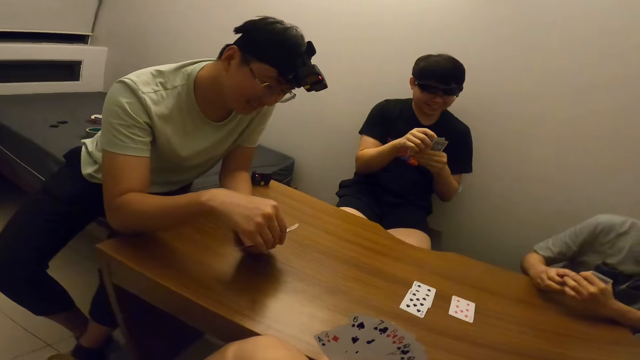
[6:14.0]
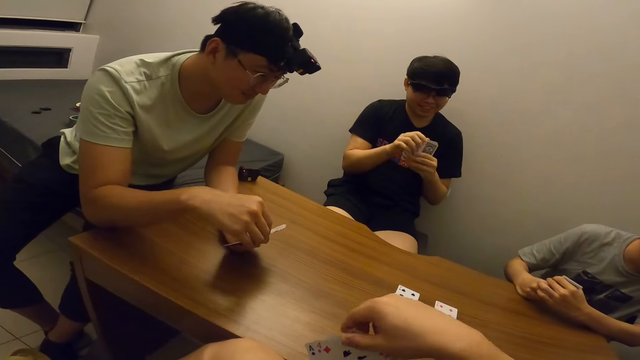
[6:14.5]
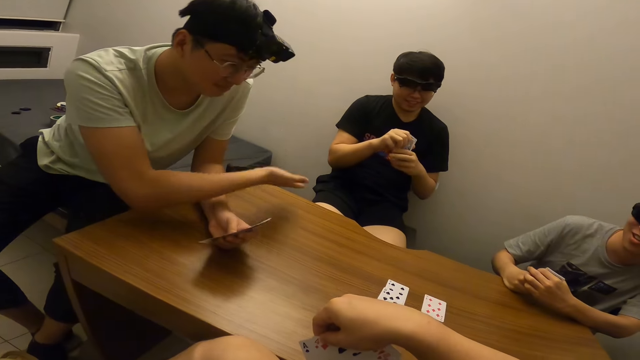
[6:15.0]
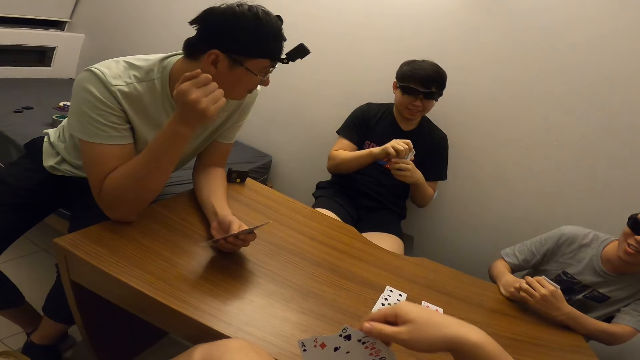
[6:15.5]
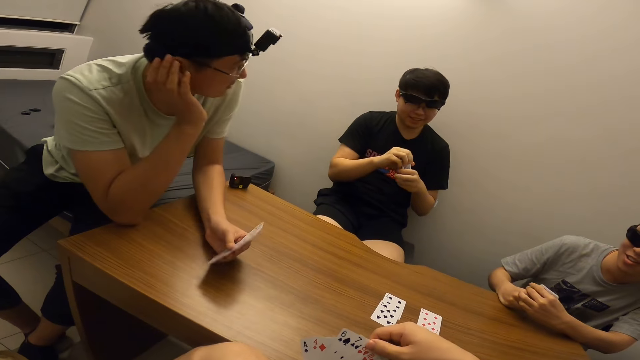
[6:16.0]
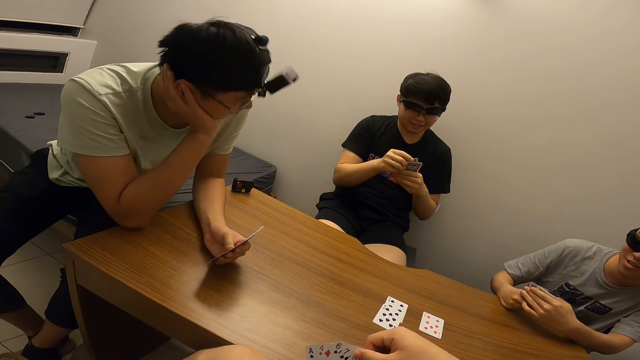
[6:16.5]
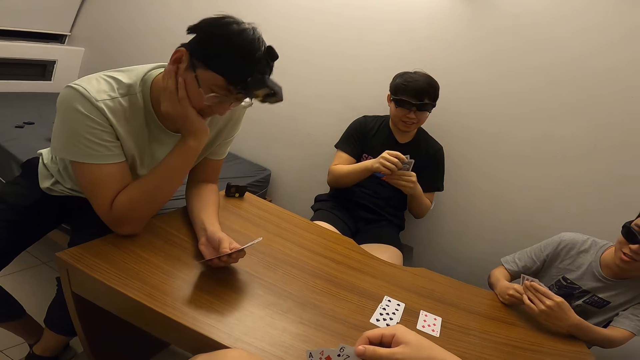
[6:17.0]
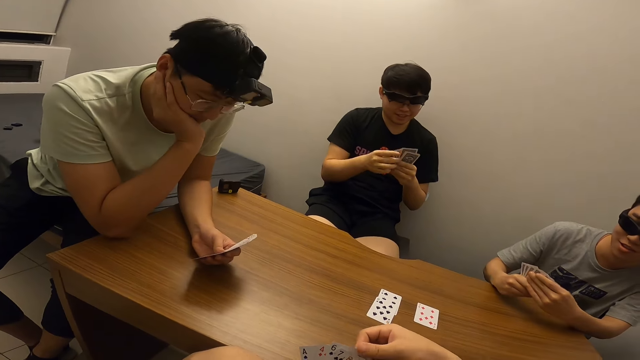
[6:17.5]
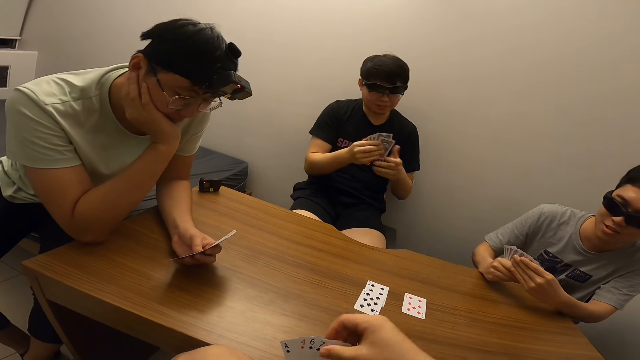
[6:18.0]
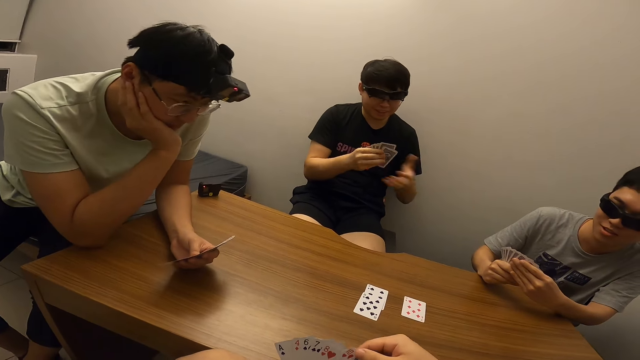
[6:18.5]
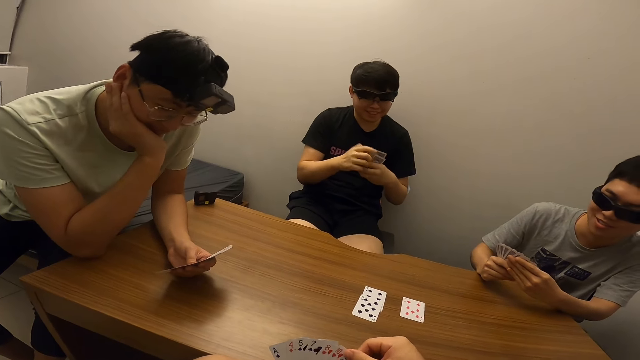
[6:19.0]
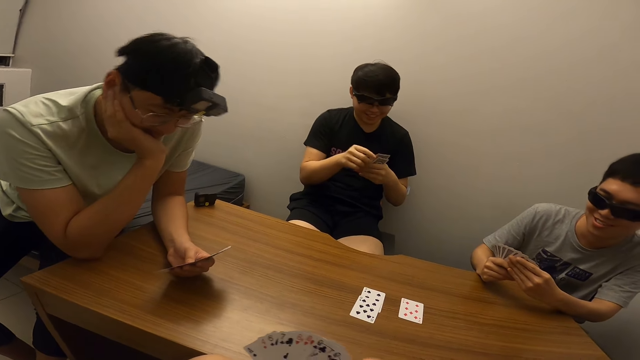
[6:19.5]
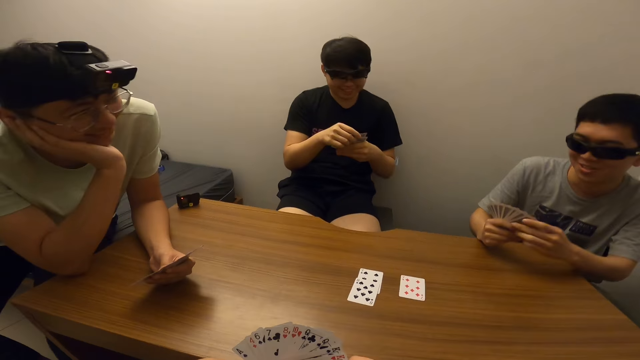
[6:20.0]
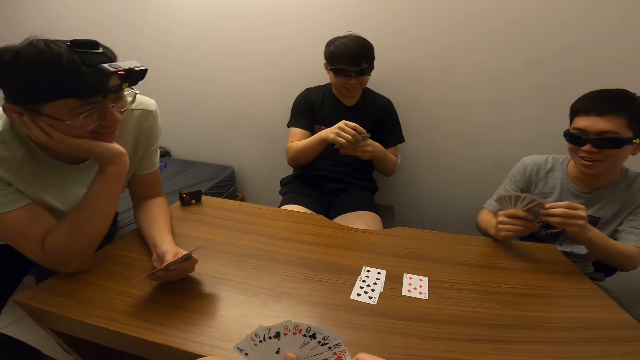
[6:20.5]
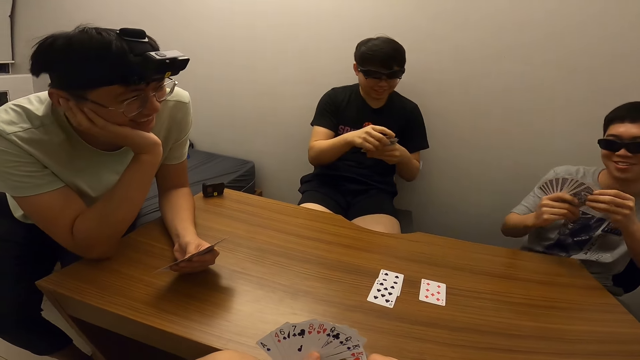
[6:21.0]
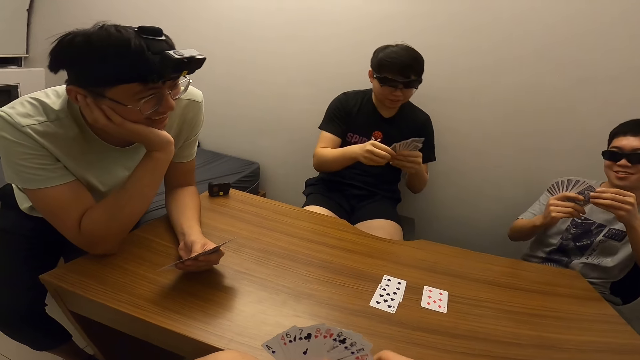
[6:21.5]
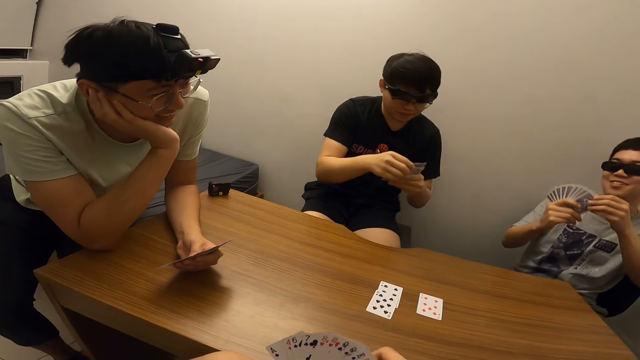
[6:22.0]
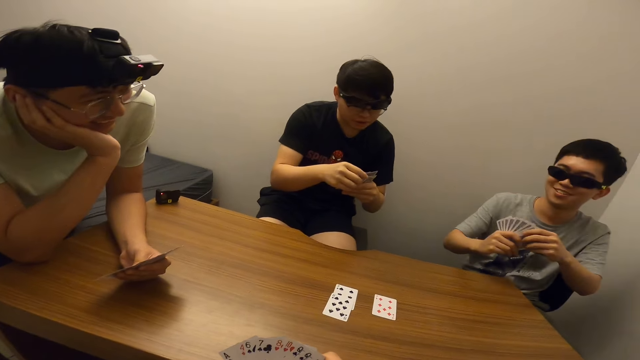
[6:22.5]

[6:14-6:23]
A man stretches his right hand towards another man. The first man places his right hand on his cheeks and interacts with the other man. The other man interacts with a third man and stretches his left hand towards the third man.

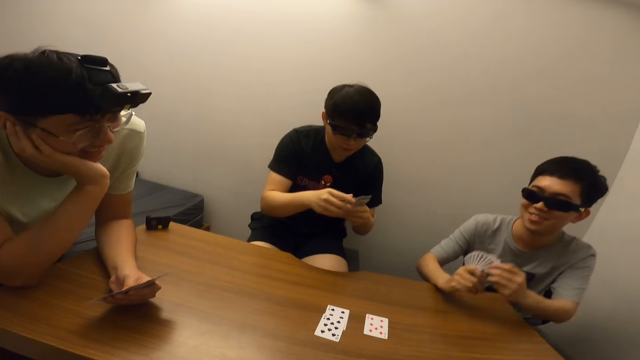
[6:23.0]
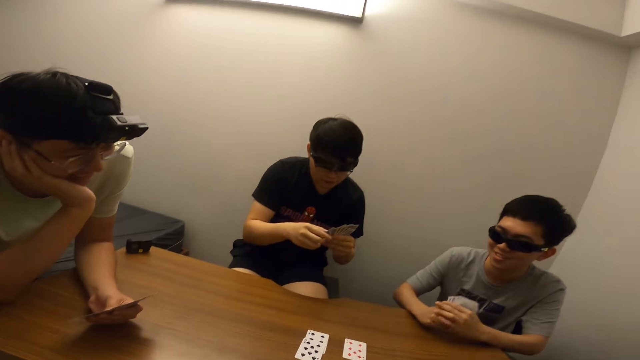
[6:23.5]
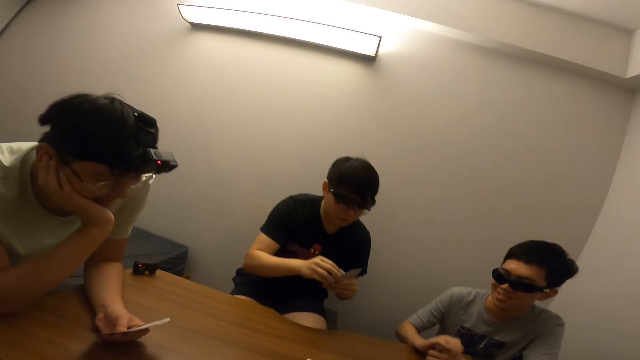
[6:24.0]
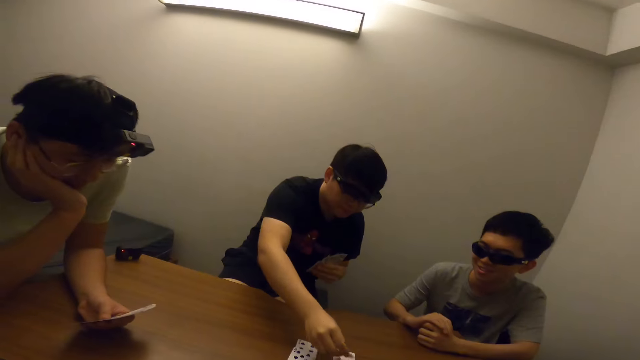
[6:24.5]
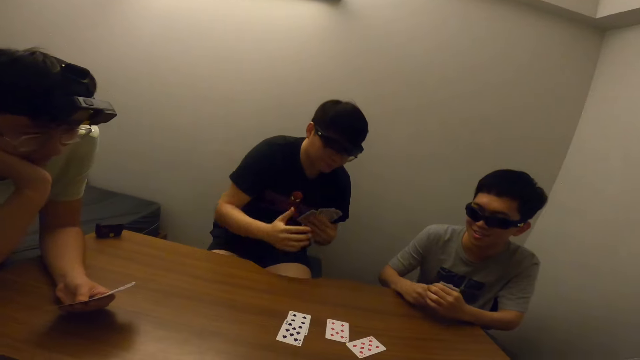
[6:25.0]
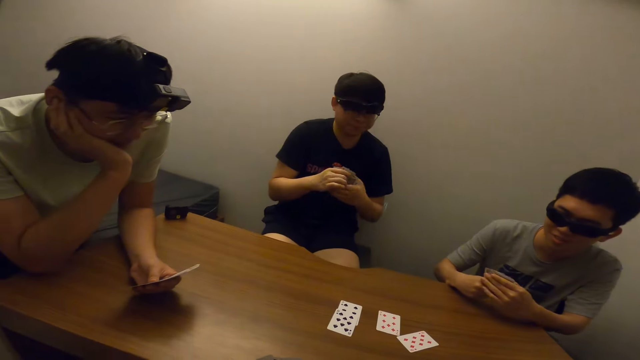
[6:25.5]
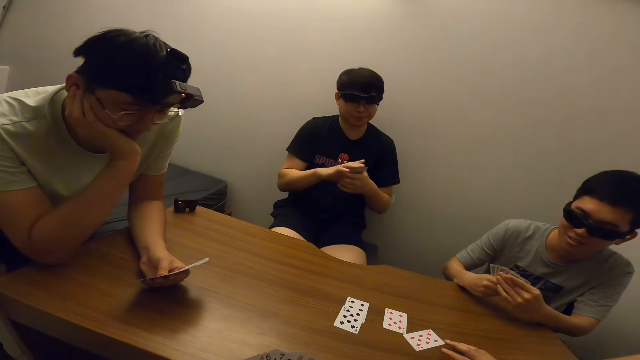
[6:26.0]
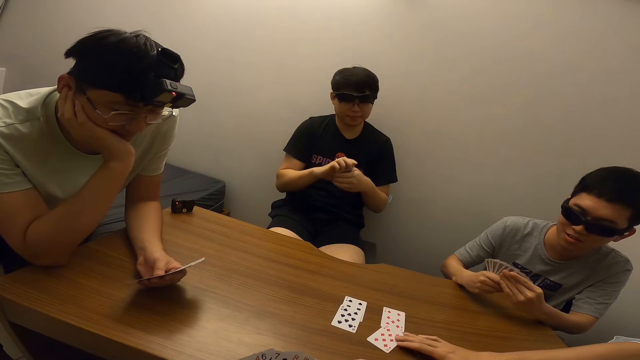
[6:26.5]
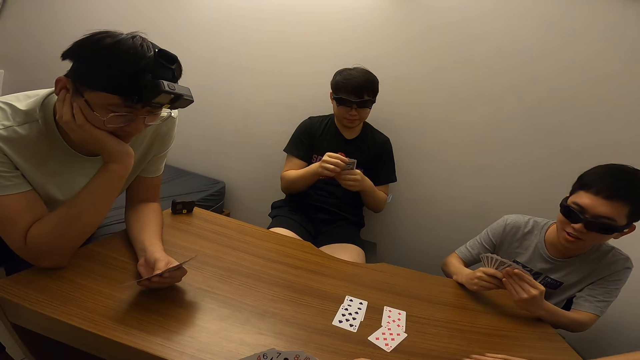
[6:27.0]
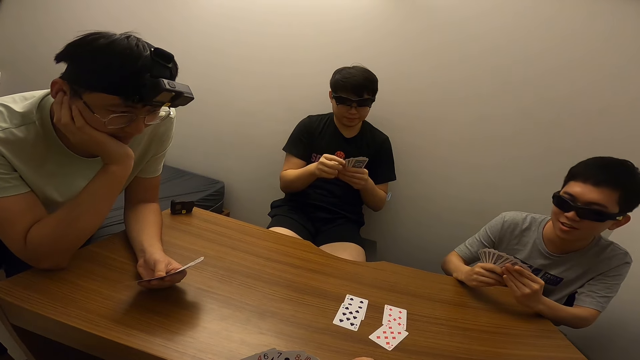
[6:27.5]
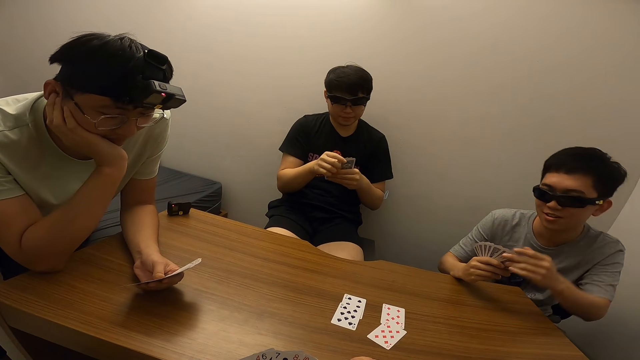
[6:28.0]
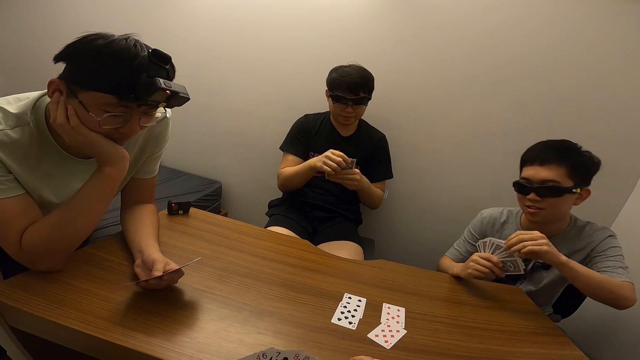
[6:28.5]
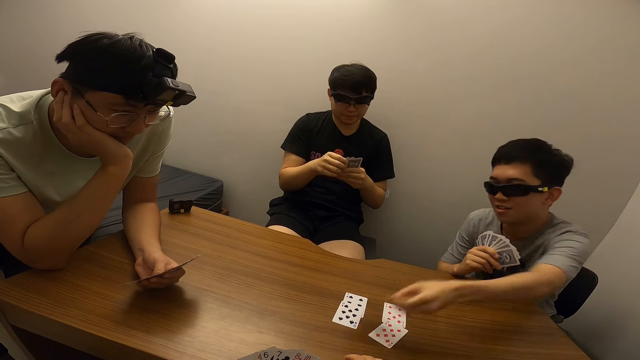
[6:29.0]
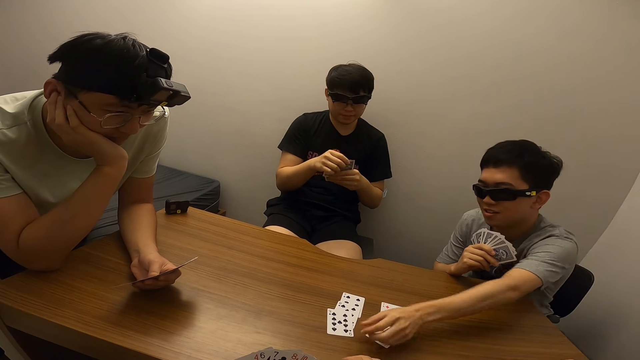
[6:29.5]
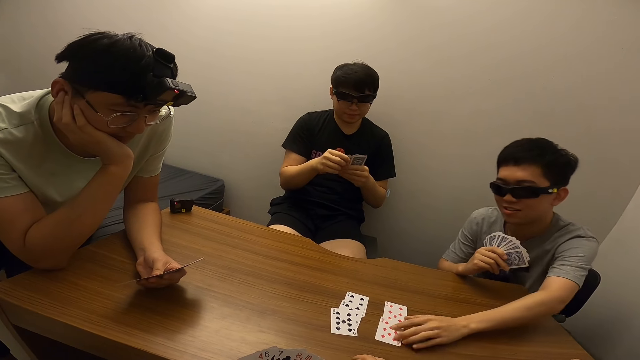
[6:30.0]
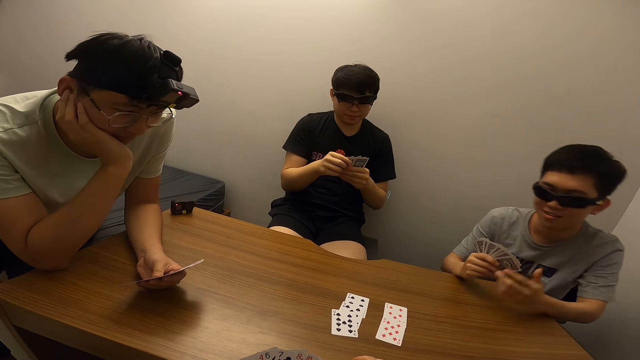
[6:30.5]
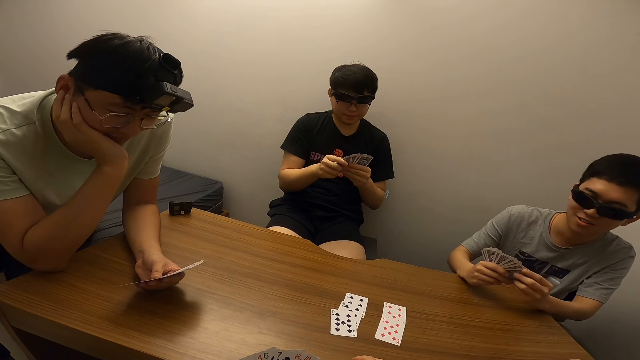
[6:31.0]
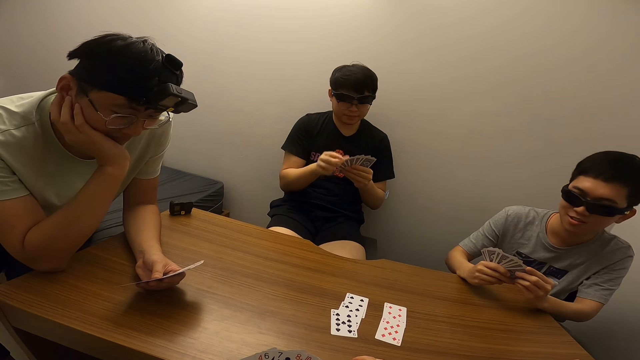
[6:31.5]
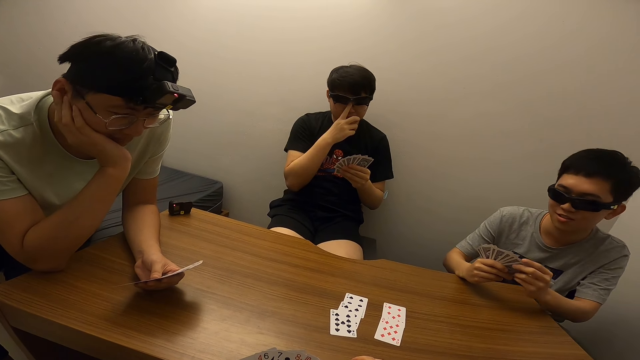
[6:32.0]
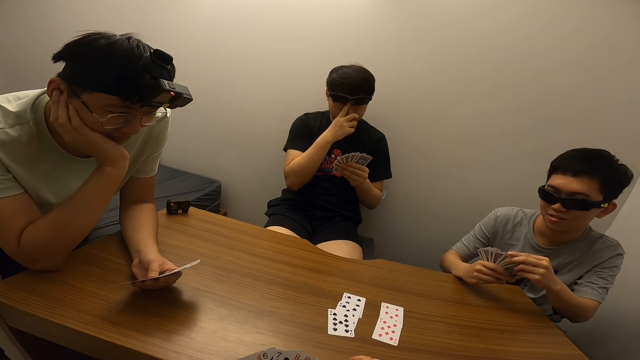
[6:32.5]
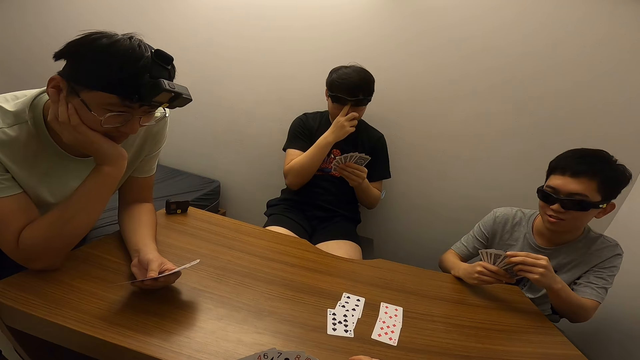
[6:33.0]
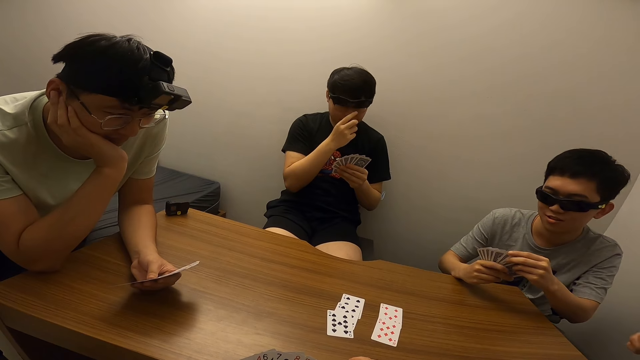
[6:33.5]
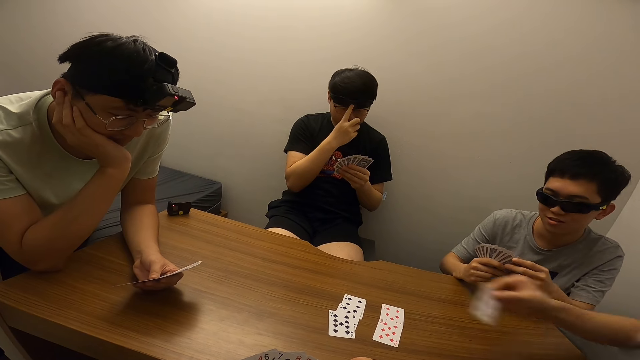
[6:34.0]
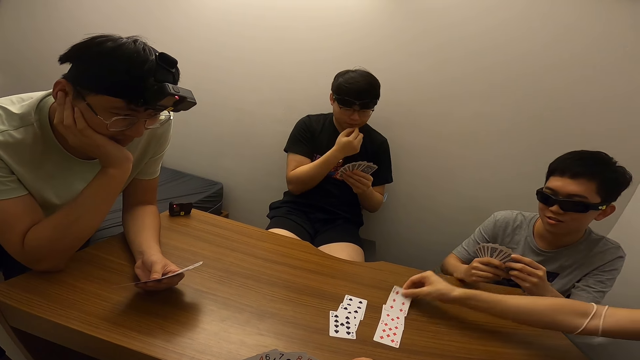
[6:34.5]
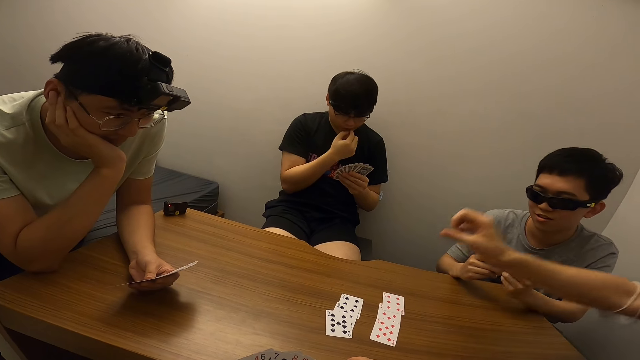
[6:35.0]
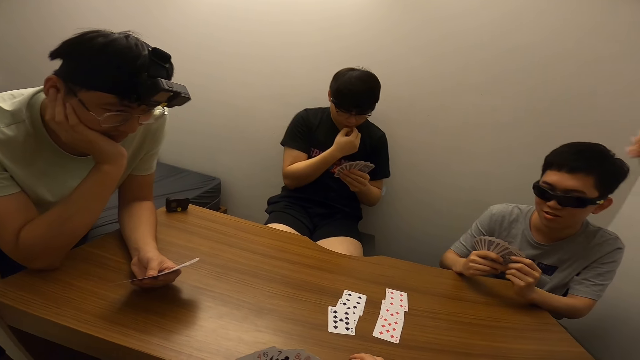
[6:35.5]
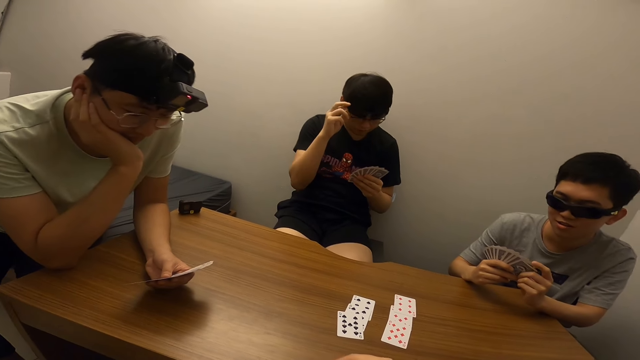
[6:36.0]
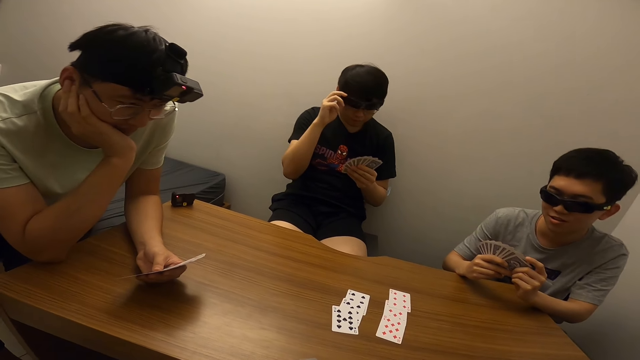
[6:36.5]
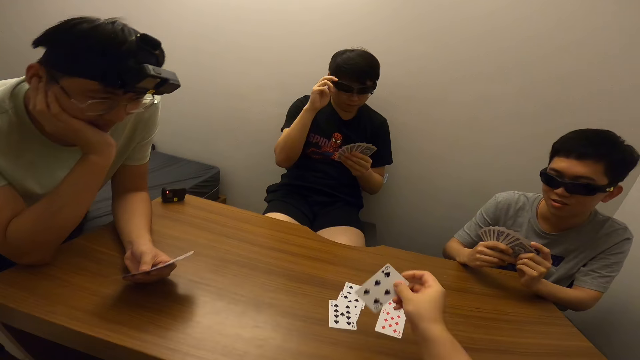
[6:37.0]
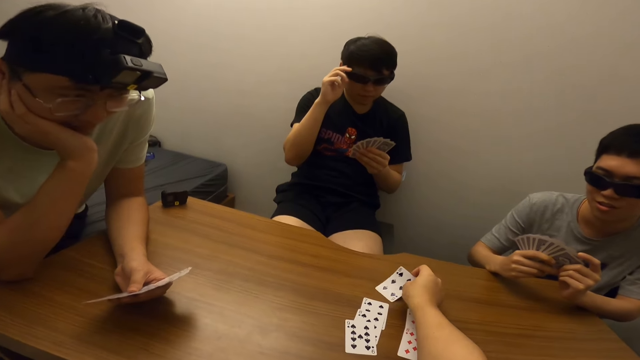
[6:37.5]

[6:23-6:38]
A man places the card in his right hand on the table. The camera wearer touches the card on the table with his right hand. Another man places the card in his left hand on the table. The second man touches the card on the table with his left hand and withdraws his hand from the table. The first man touches his face with his right hand. A third man places the card in his right hand on the table. The second man withdraws his hand from the table. The first man touches his eyeglass with his right hand. The camera wearer places the card in his right hand on the table.
